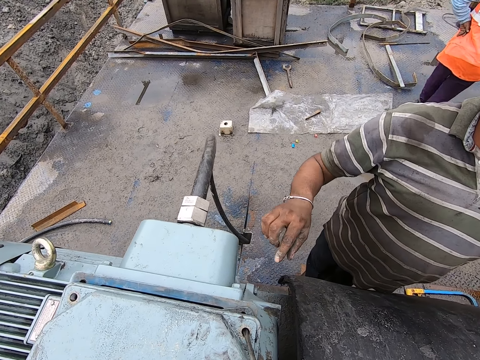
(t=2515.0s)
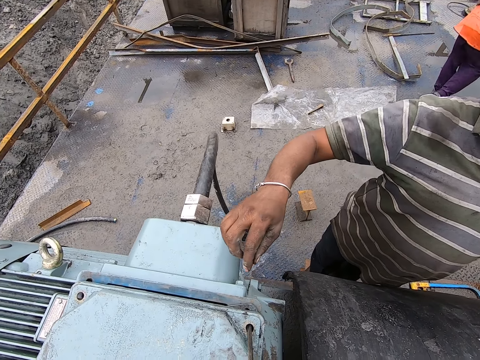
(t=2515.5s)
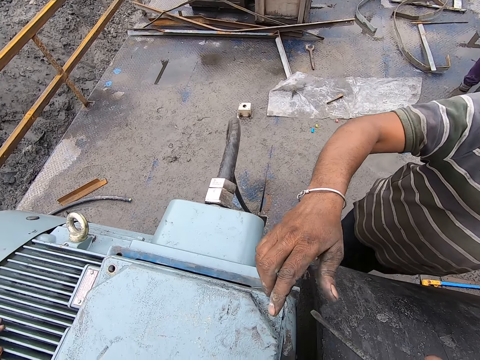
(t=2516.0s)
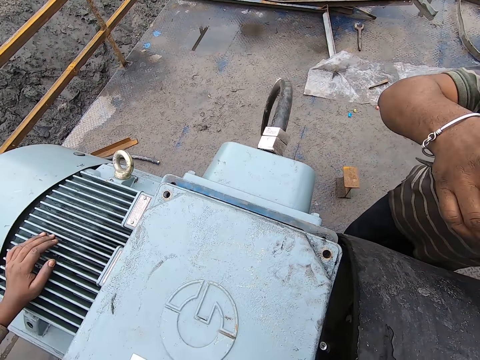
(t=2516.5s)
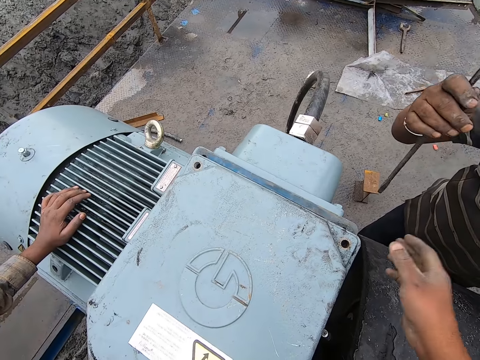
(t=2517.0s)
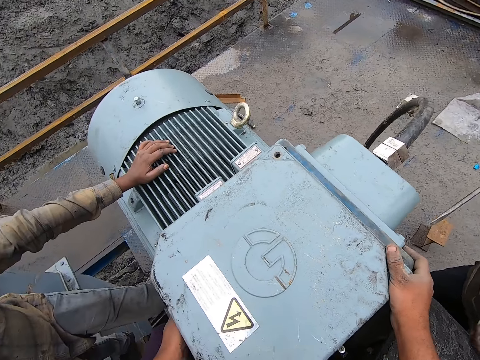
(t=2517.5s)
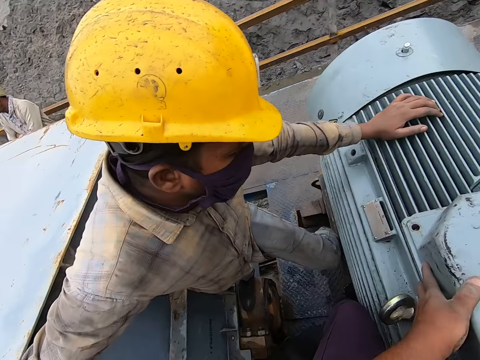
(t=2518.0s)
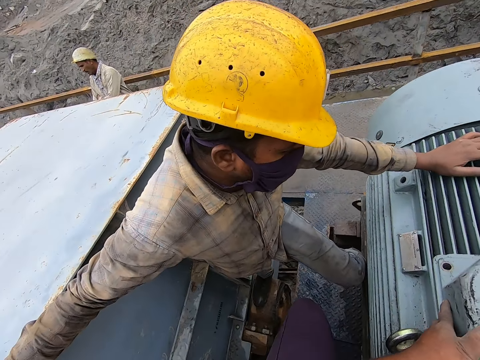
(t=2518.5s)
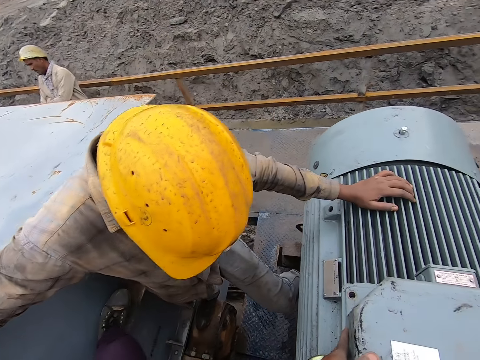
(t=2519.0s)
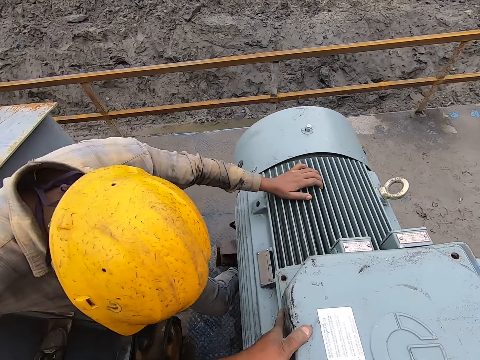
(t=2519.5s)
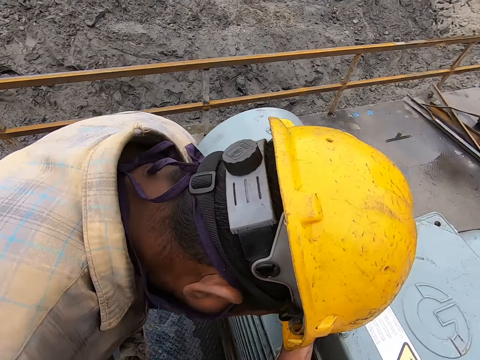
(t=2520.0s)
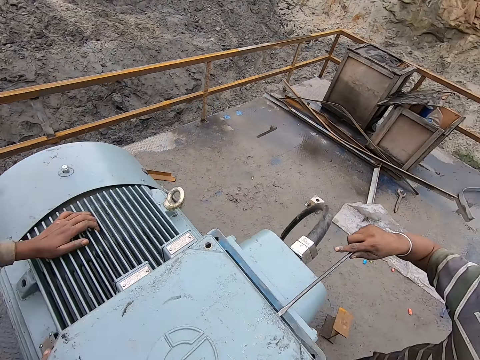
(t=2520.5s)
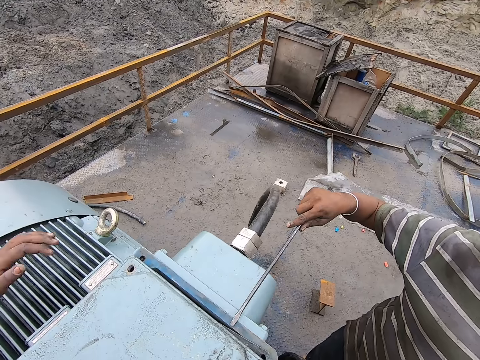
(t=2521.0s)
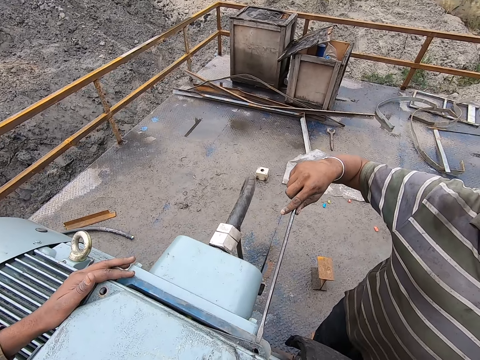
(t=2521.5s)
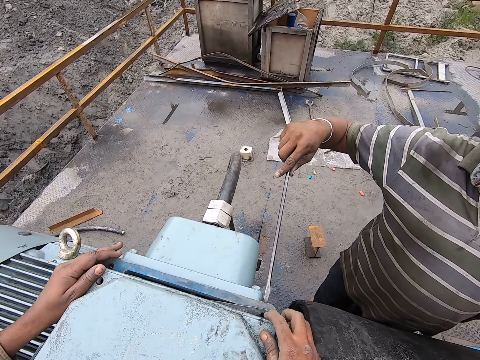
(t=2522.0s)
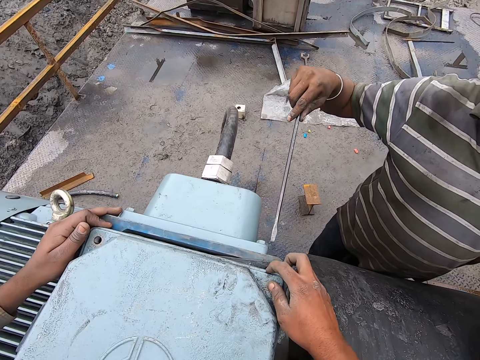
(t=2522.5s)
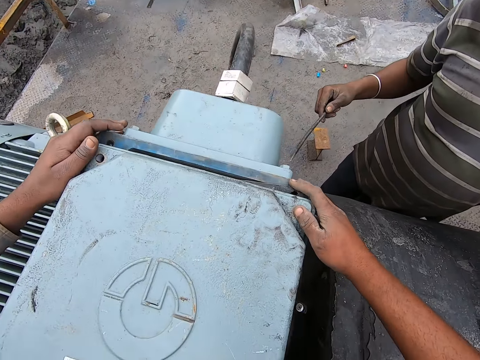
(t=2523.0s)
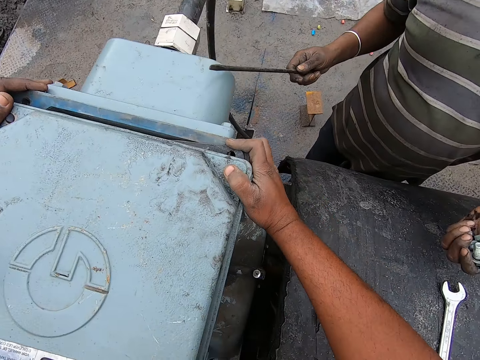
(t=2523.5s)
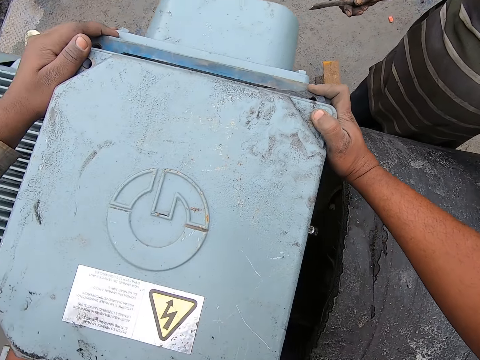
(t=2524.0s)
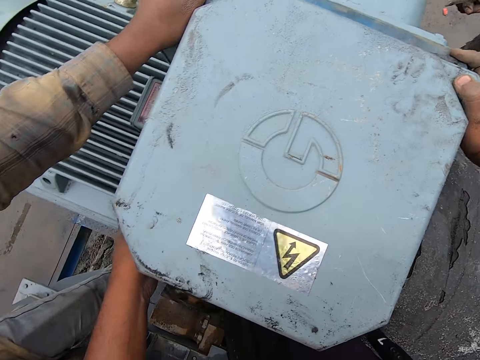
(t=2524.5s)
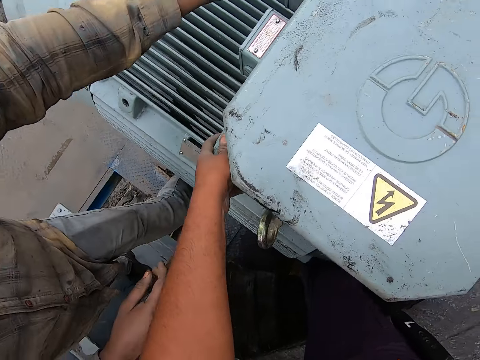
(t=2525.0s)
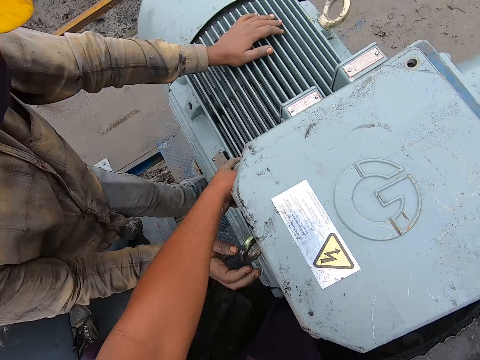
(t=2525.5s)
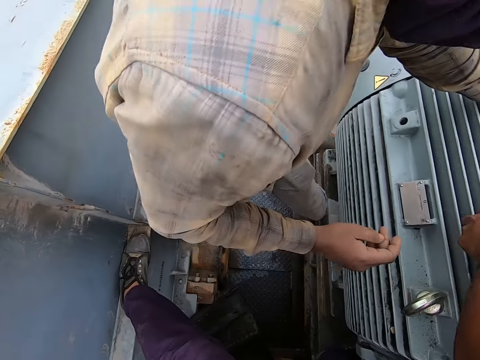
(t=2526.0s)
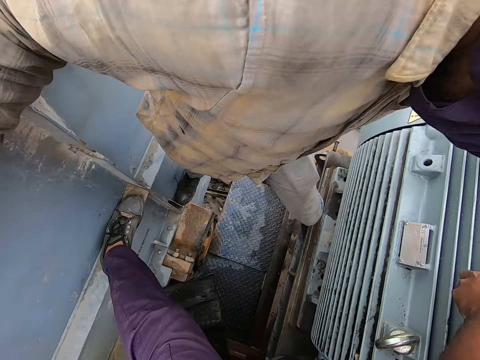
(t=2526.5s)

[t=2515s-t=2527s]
The camera wearer gives a man a screwdriver. Another man climbs the machine. The camera wearer adjusts the engine cover. The first man climbs the machine. The other man points at the machine. The camera wearer looks around.

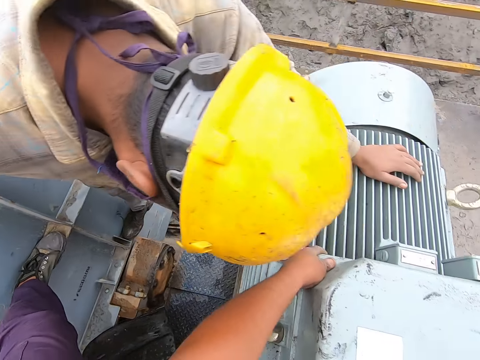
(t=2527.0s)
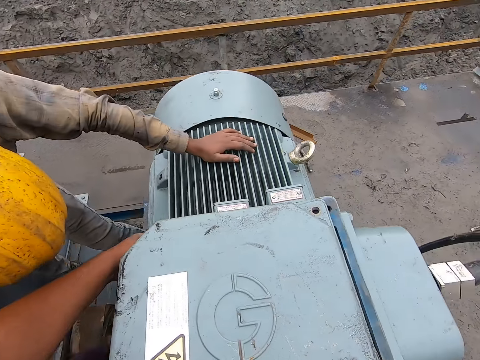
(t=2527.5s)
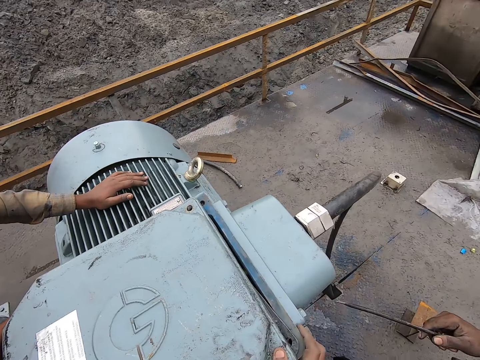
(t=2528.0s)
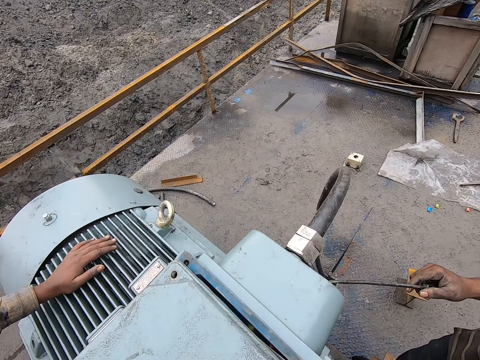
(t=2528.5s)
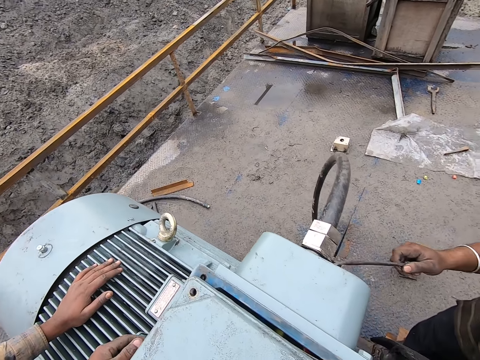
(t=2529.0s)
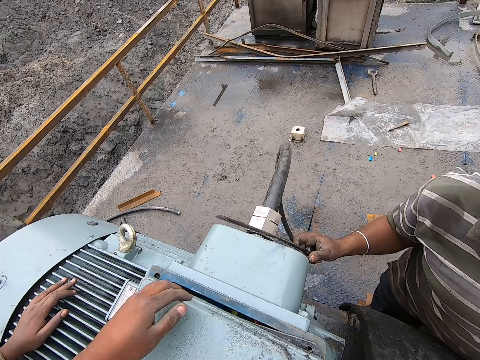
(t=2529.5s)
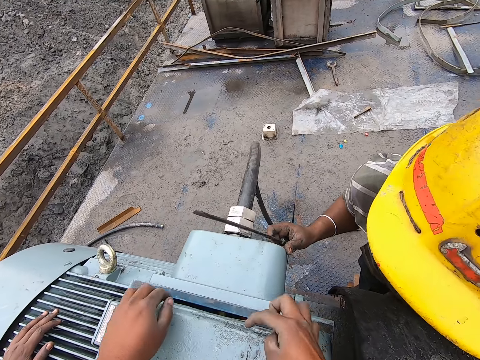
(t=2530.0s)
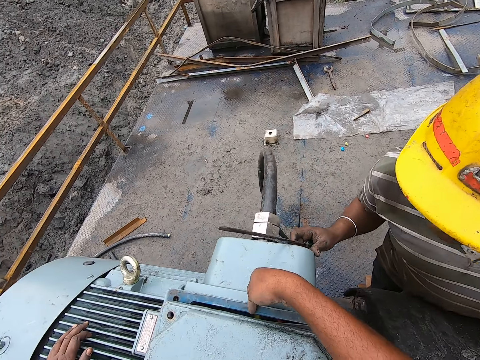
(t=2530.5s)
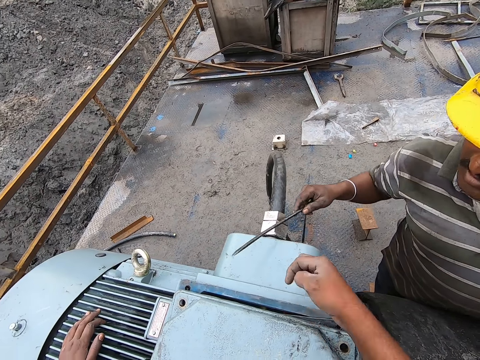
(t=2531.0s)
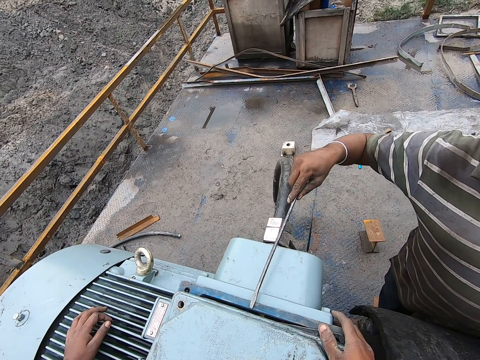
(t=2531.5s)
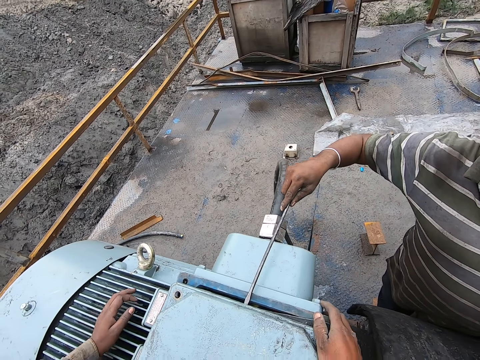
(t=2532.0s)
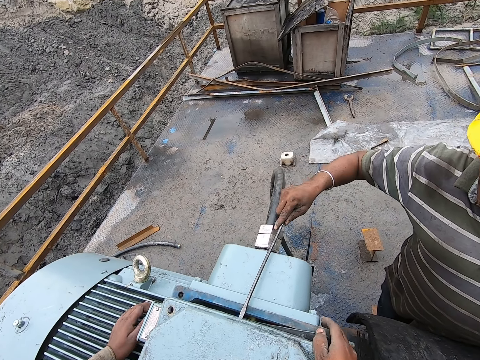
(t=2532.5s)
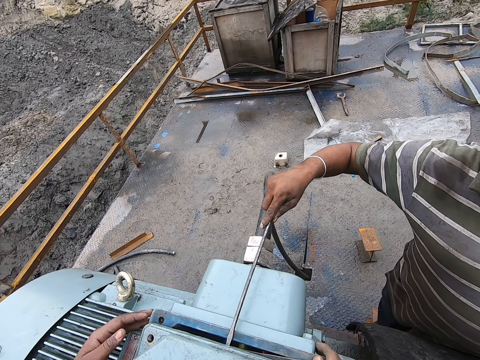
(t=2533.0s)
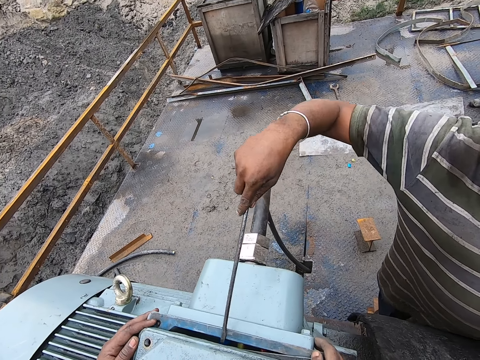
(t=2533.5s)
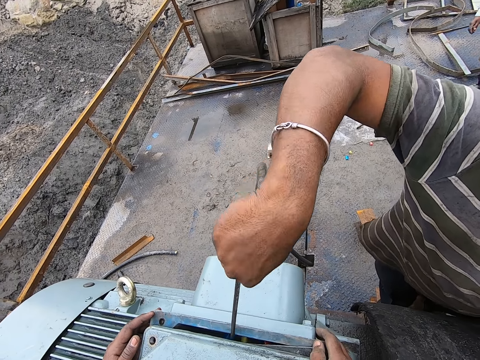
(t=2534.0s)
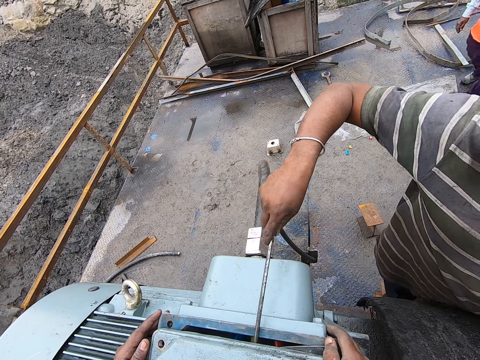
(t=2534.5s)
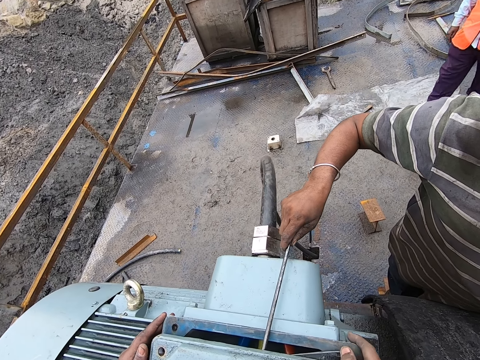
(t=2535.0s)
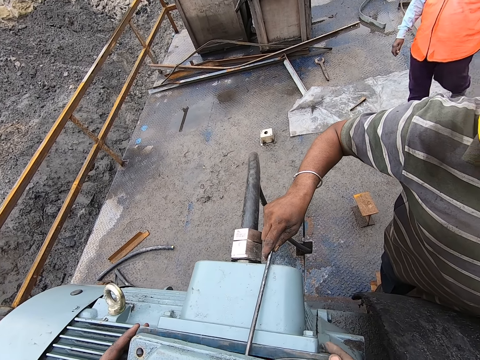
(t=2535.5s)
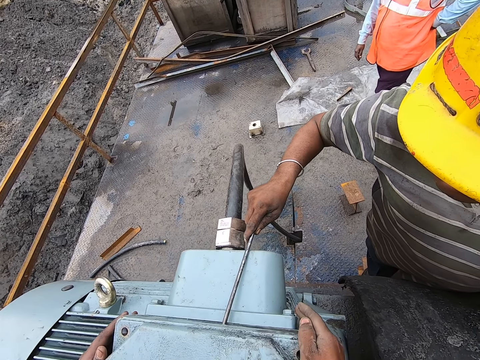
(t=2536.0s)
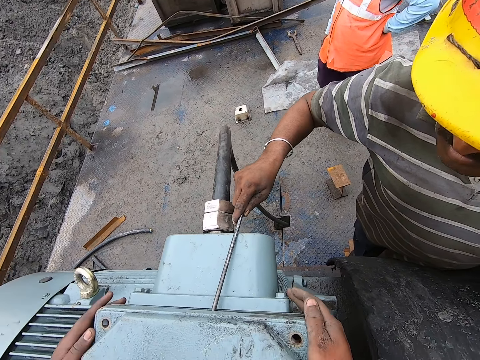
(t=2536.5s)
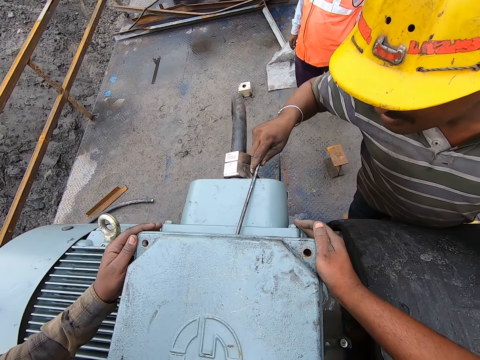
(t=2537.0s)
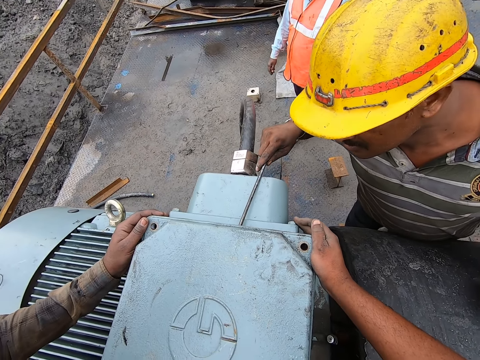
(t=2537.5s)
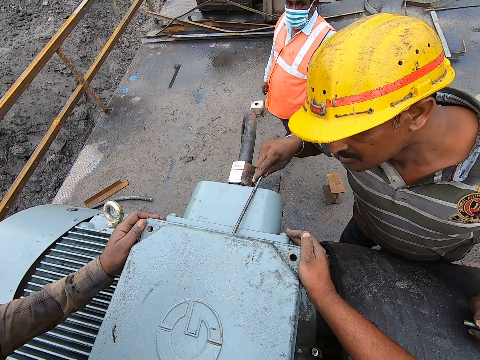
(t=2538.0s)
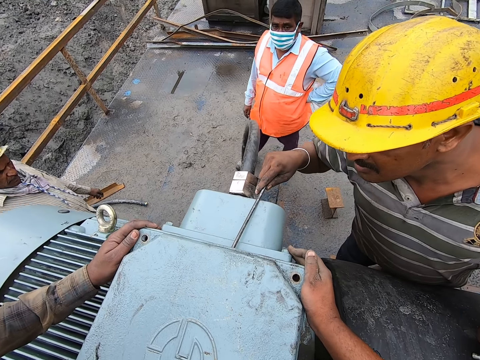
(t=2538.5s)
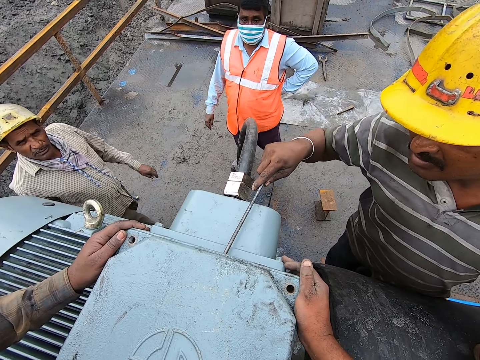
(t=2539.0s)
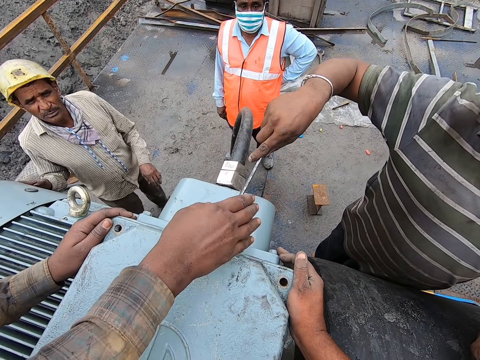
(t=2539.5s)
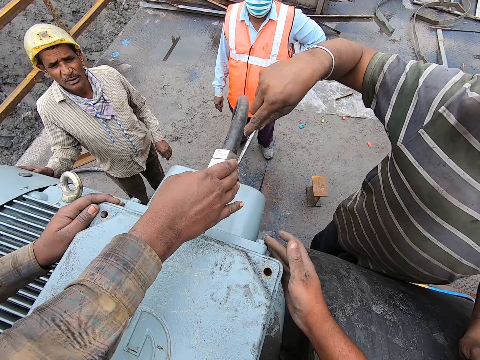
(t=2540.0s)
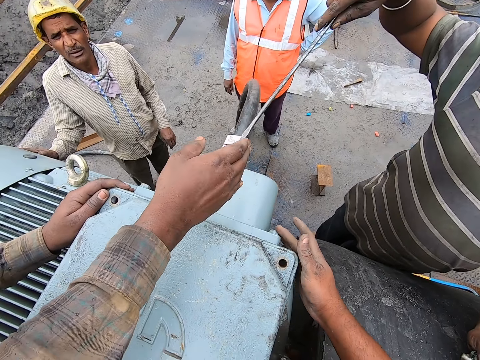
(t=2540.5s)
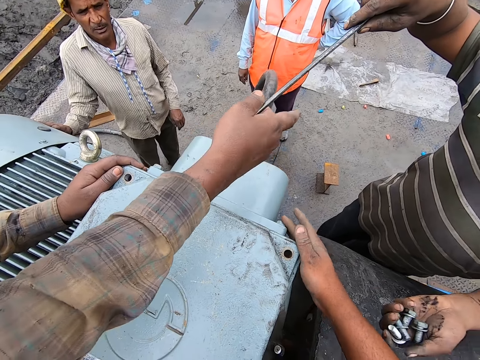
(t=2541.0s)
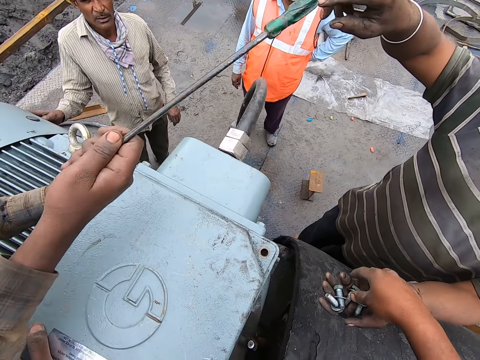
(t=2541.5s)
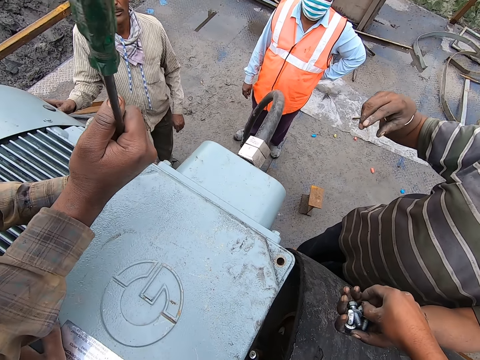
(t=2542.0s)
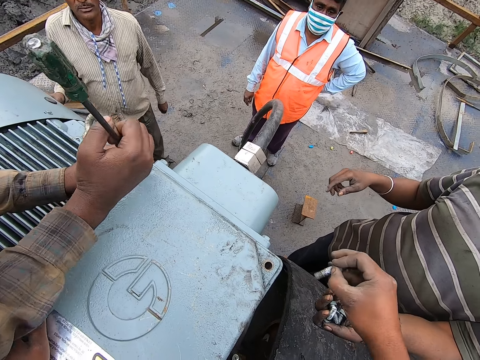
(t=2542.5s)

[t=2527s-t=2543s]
A man climbs down the machine. Another man hits the machine. The camera wearer points at the machine. They move the metal cover with the screwdriver. The other man twists the machine cover. The first man takes a screwdriver from the other man and inserts the screwdriver in the hole. The camera wearer takes a steel bolt from the other man's hand.
